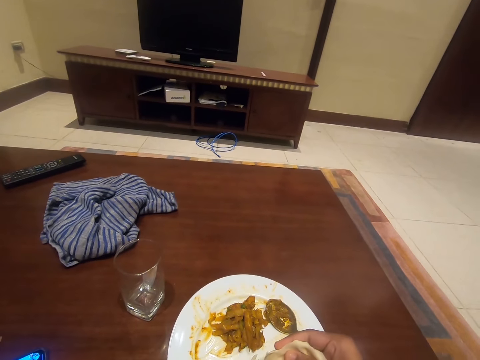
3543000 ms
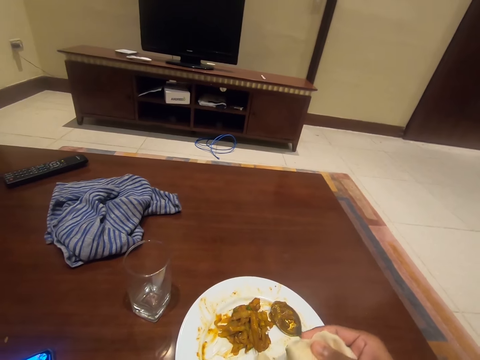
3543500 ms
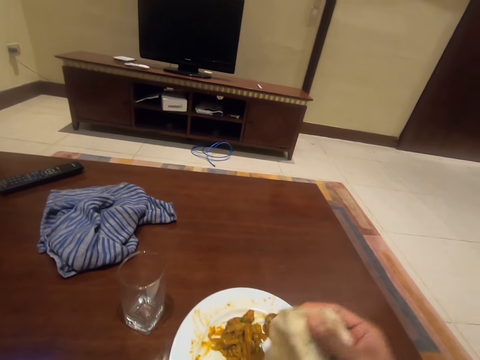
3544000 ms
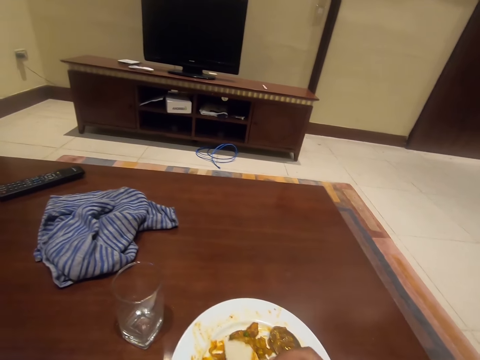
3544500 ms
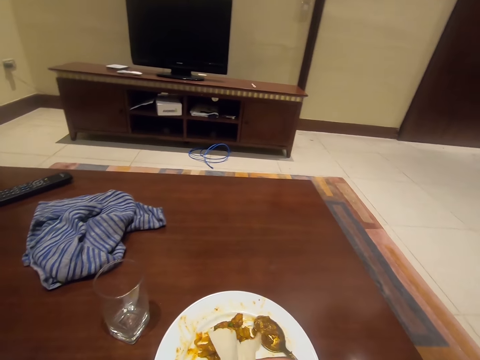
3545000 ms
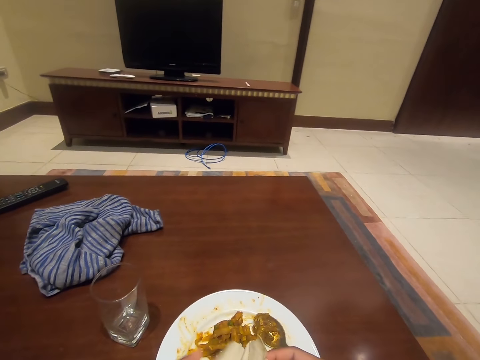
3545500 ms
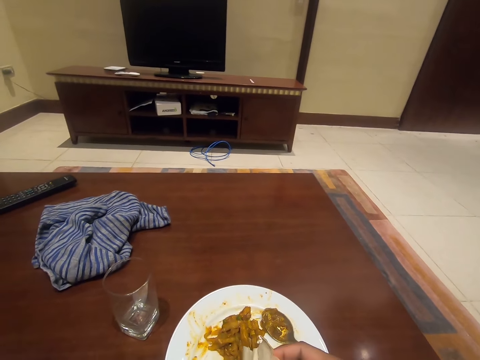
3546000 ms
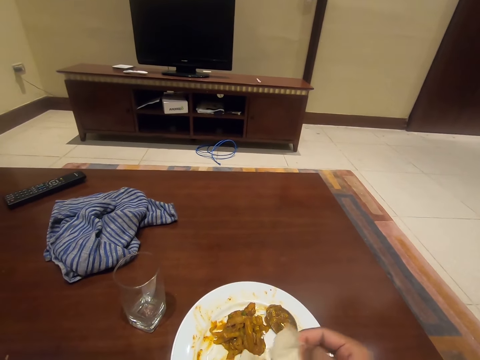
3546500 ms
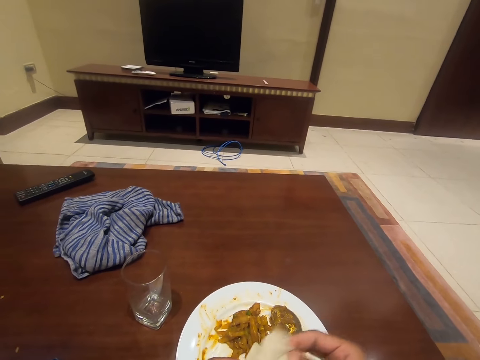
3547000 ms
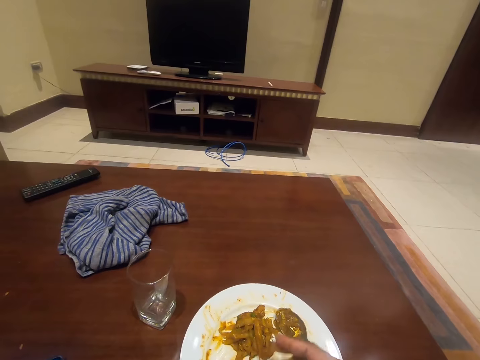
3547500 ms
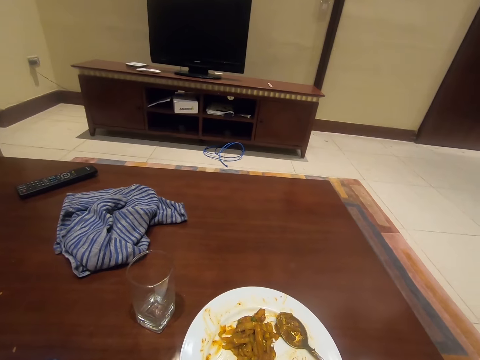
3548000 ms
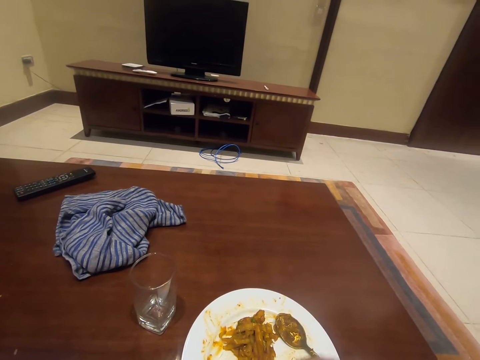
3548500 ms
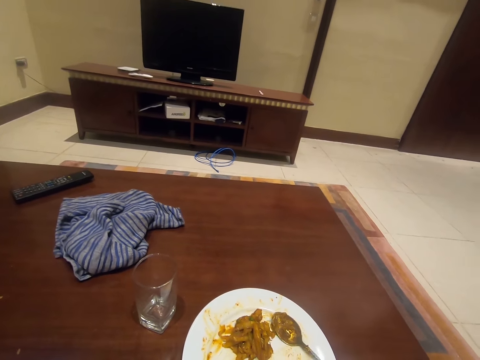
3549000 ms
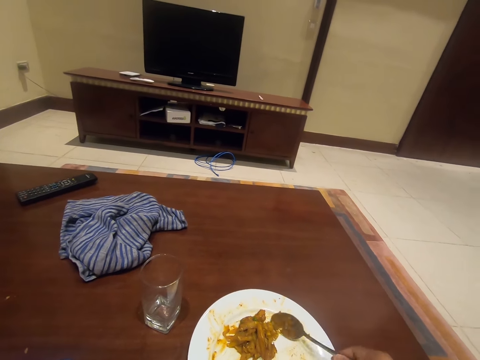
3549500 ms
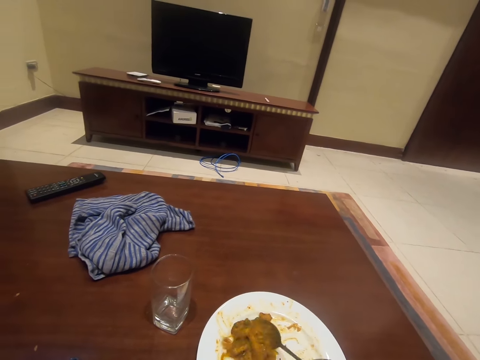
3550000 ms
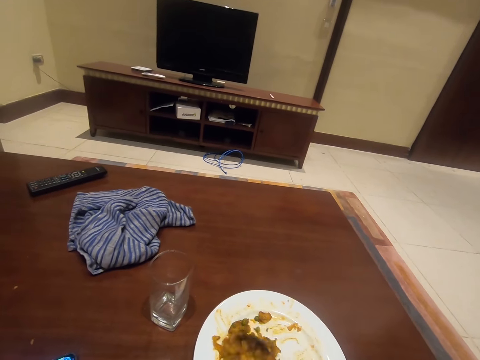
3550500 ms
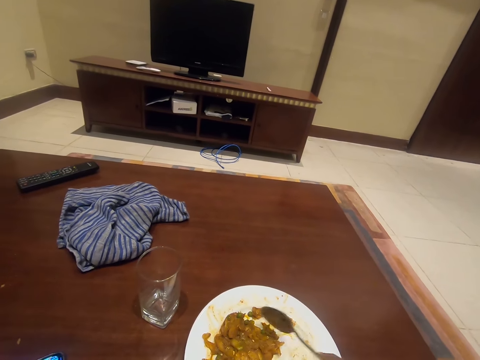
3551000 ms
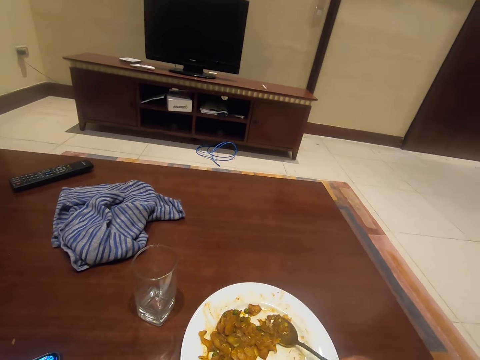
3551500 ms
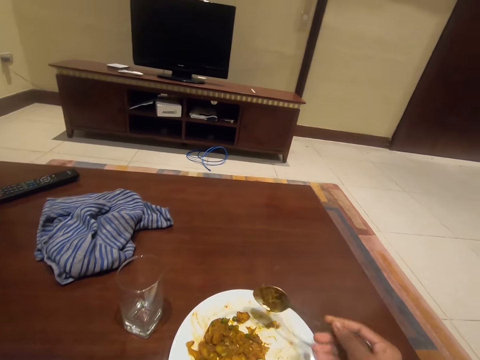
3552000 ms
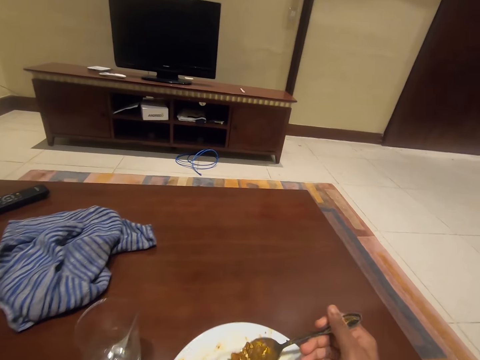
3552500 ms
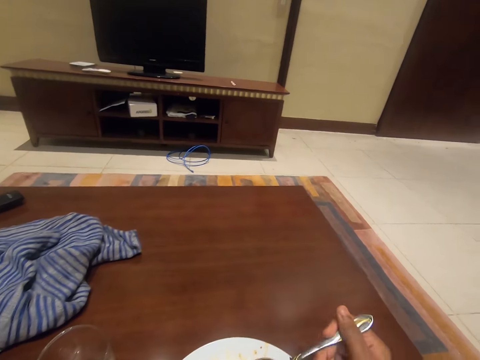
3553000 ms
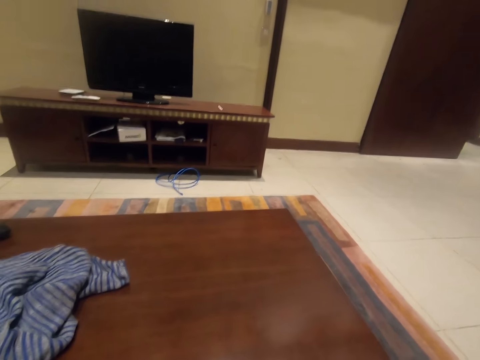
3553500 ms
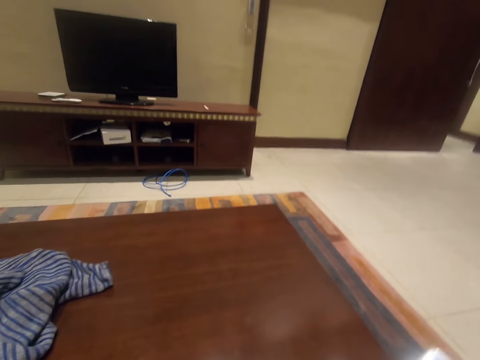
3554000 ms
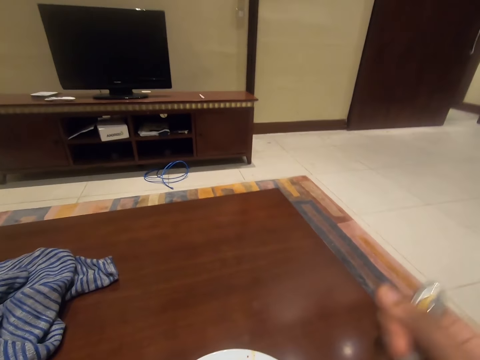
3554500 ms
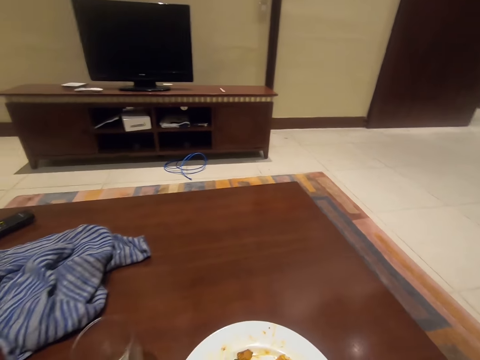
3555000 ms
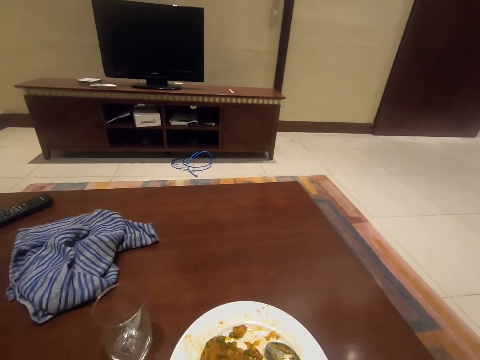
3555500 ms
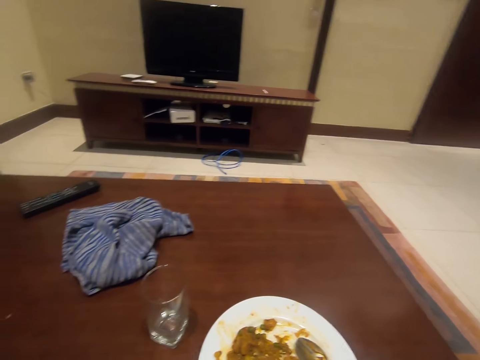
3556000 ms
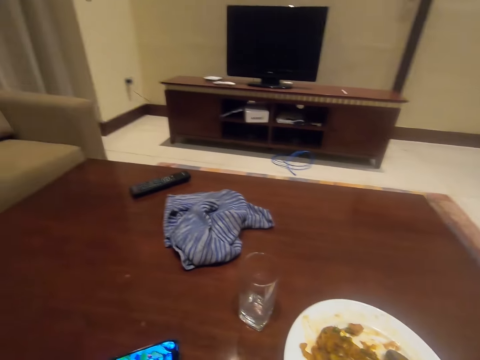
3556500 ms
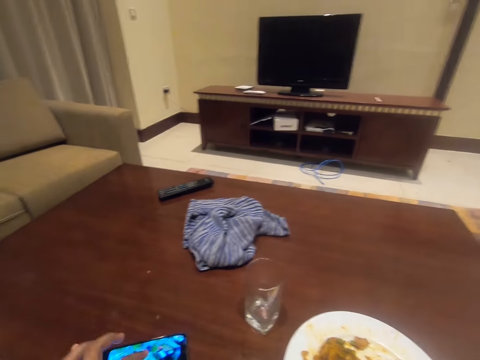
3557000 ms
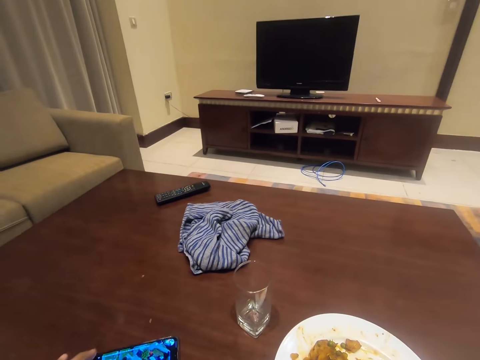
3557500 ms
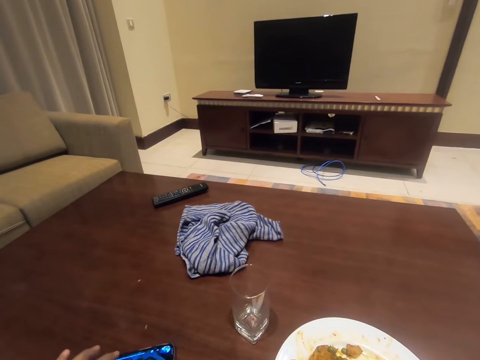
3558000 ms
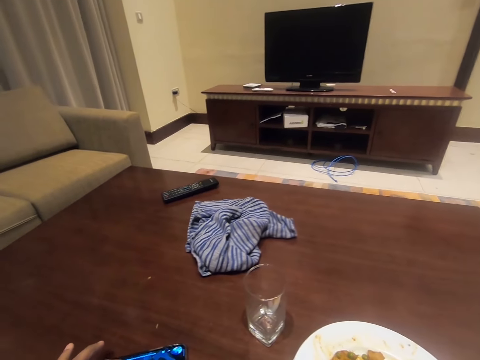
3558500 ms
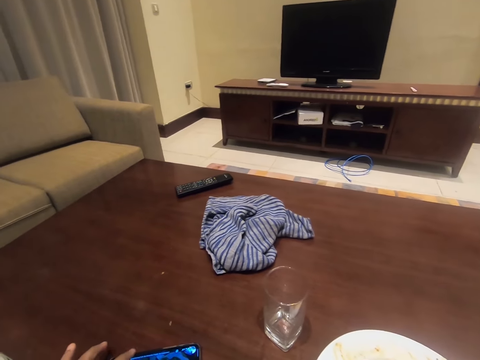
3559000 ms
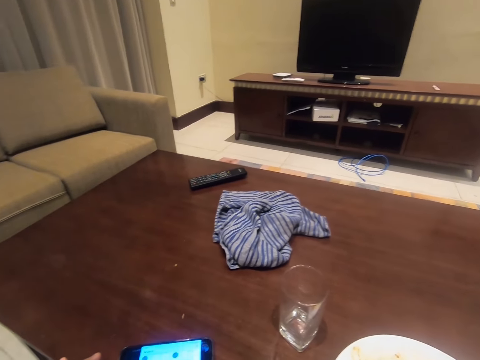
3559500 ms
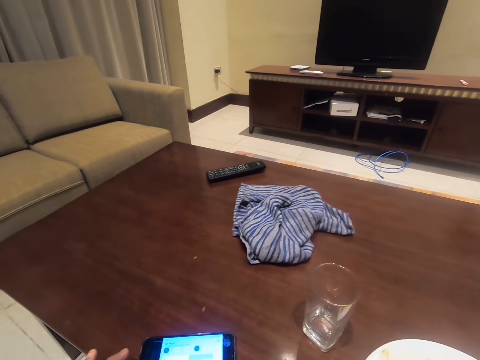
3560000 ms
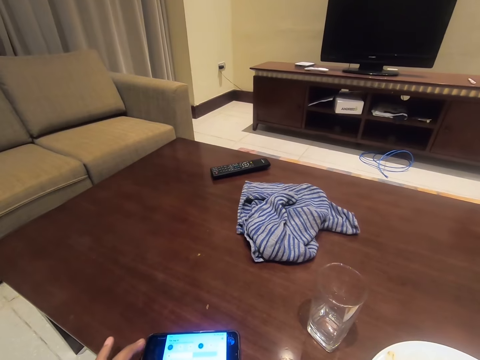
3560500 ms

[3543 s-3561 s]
The camera wearer holds food. They pick up the spoon on the plate. They mix the food in the plate. They eat from the spoon. They look around. They operate a cellphone. They press the phone on the table.

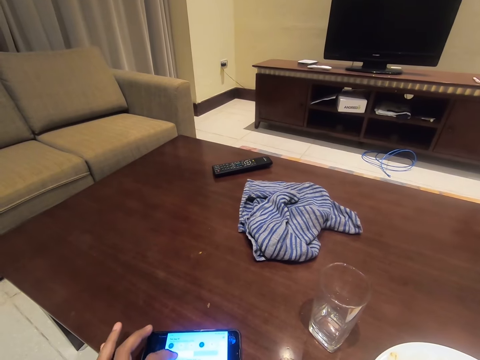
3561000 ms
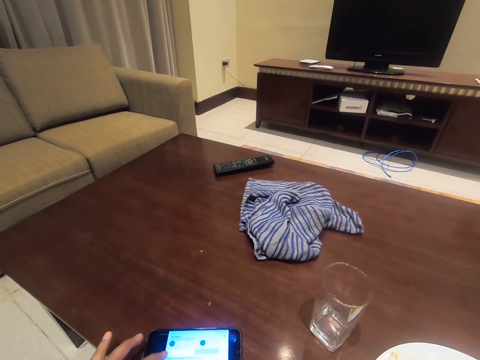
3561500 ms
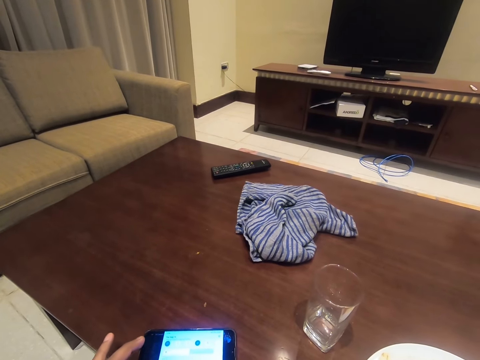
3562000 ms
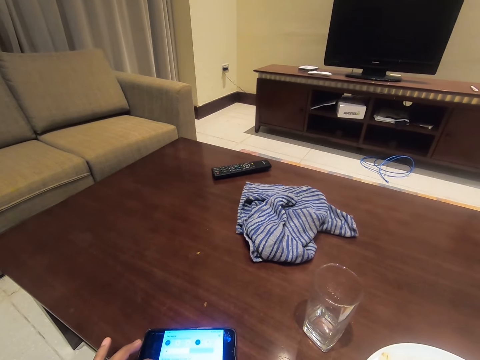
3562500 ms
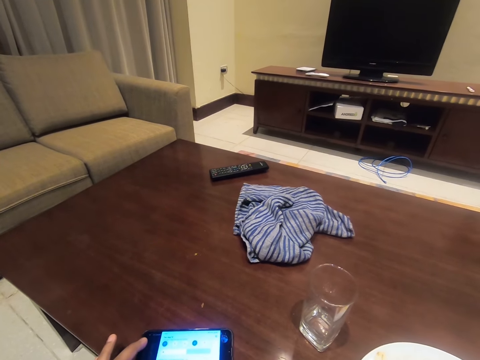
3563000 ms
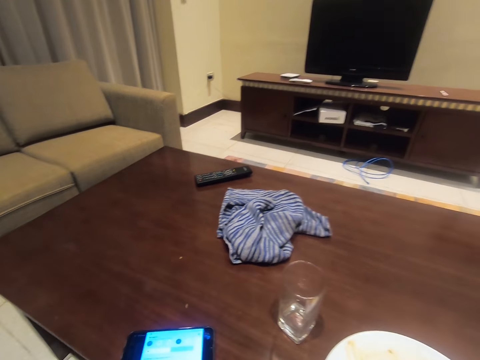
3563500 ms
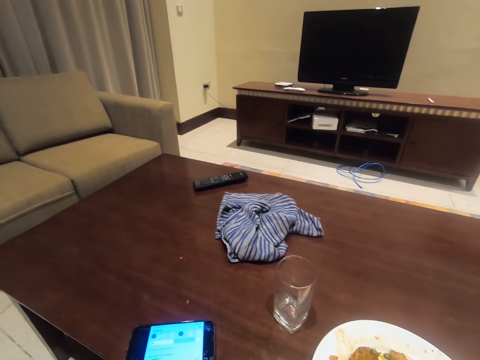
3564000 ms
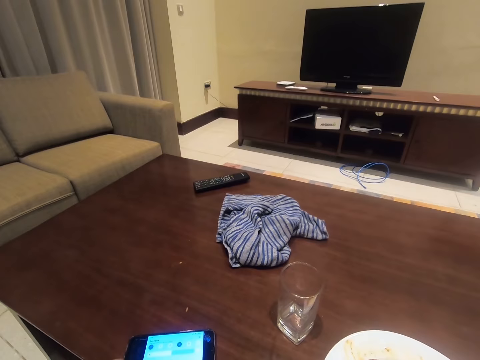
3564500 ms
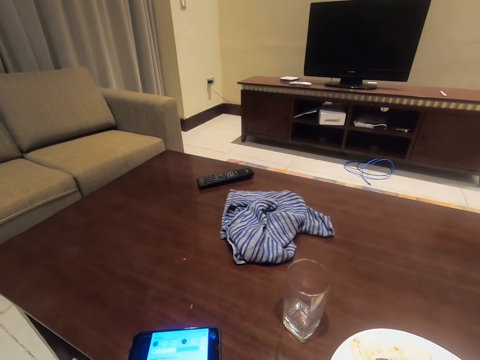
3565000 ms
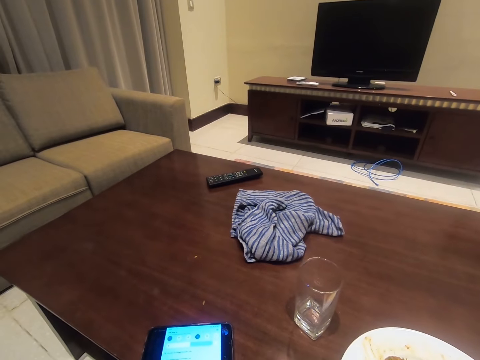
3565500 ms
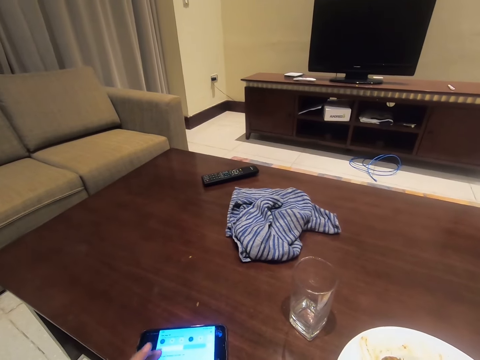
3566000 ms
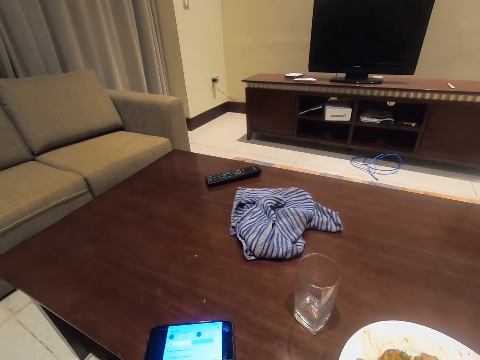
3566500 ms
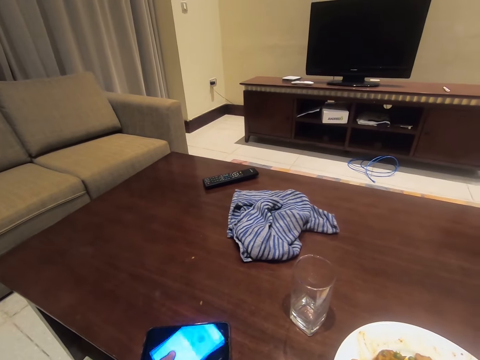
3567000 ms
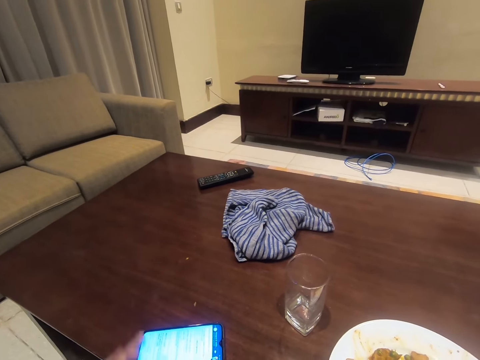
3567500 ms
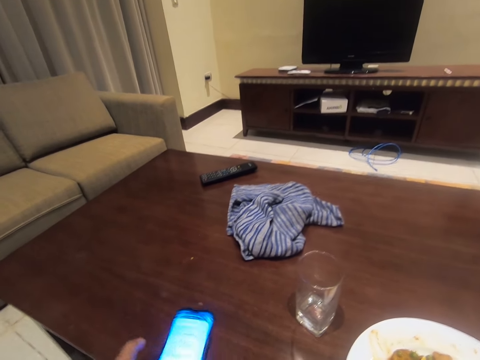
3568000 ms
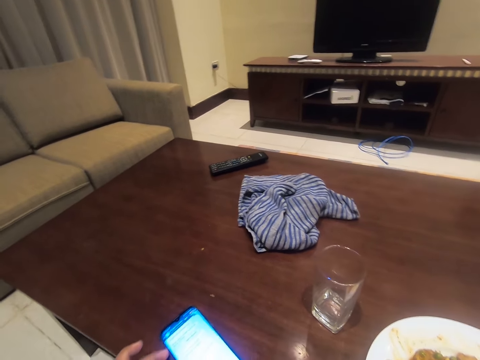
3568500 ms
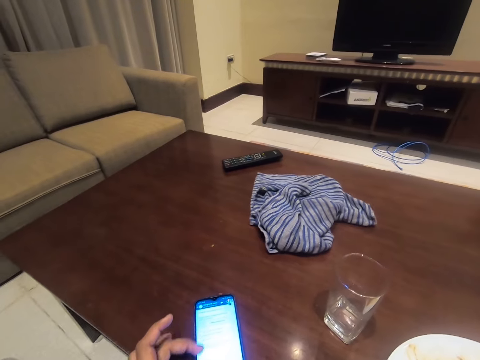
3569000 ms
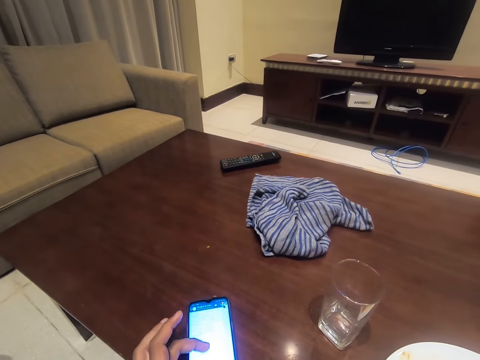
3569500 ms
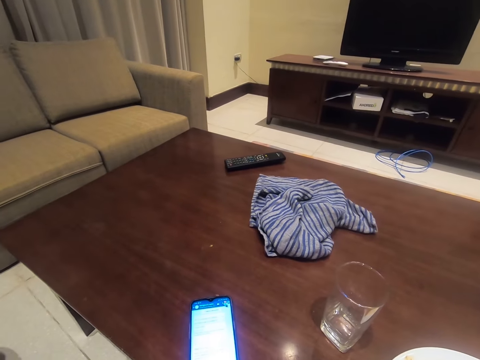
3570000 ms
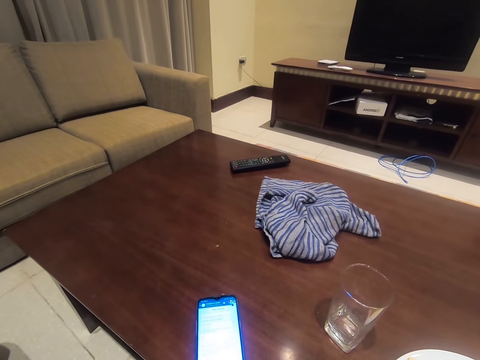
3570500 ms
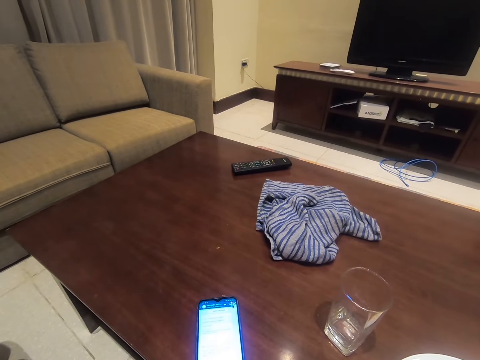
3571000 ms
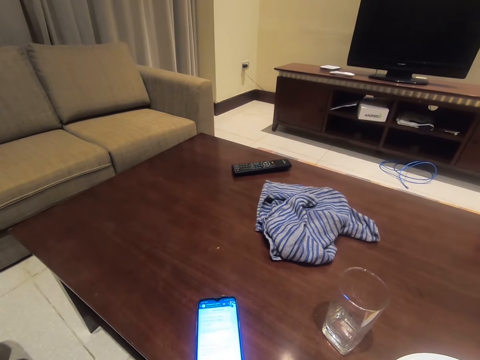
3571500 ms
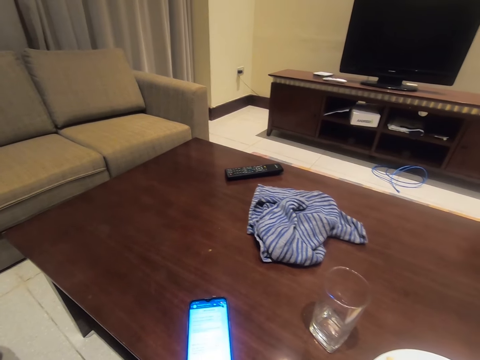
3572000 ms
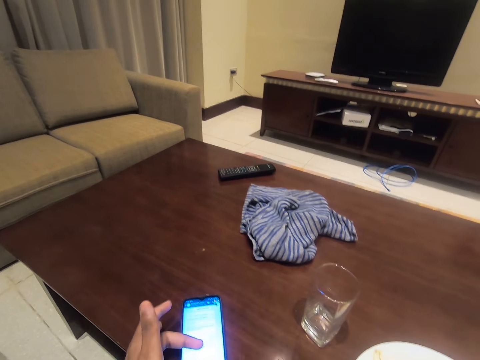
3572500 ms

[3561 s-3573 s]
The camera wearer turns the phone on the table. They operate the cellphone.
